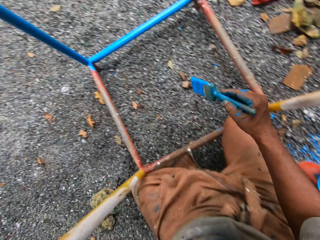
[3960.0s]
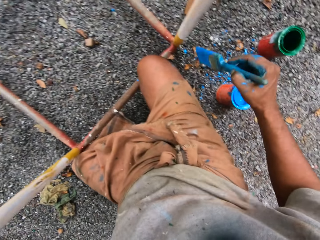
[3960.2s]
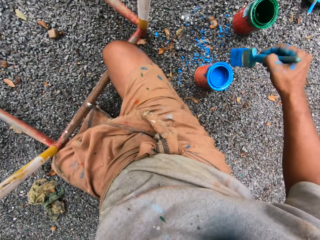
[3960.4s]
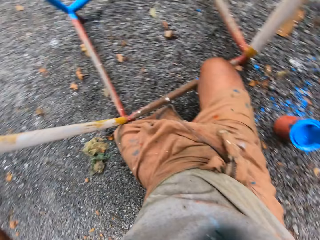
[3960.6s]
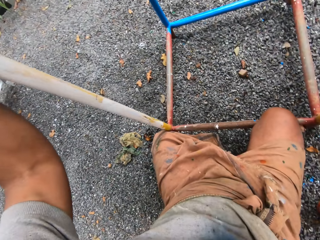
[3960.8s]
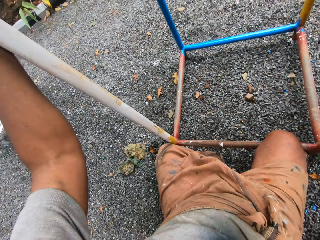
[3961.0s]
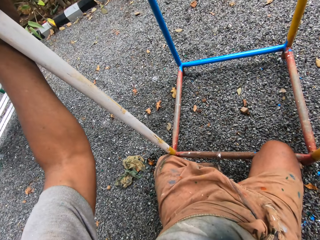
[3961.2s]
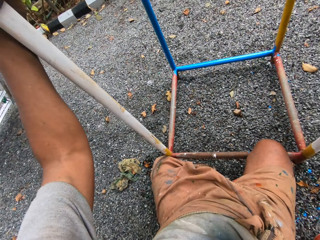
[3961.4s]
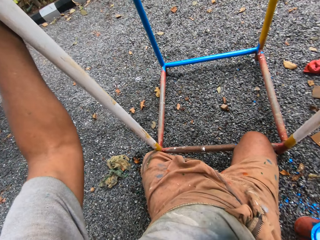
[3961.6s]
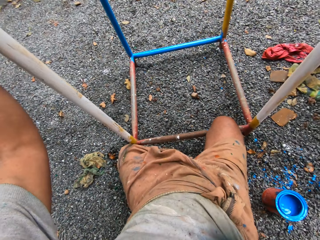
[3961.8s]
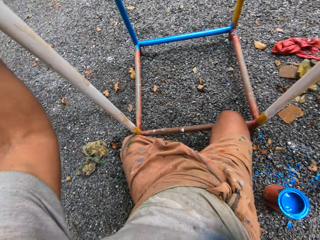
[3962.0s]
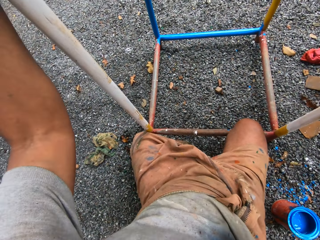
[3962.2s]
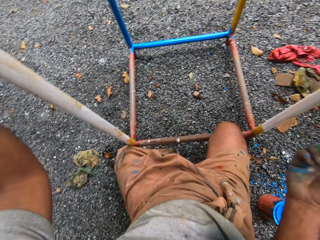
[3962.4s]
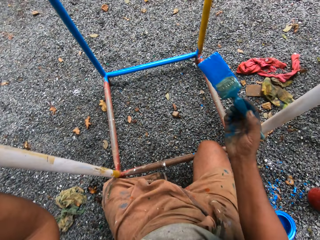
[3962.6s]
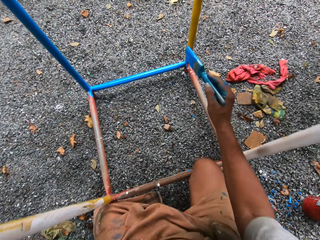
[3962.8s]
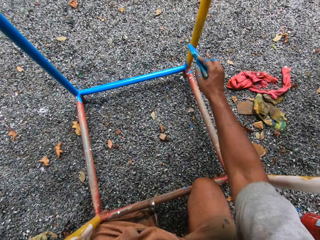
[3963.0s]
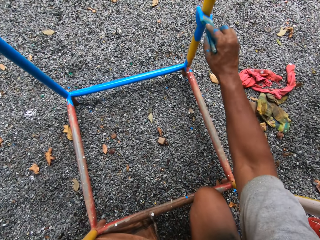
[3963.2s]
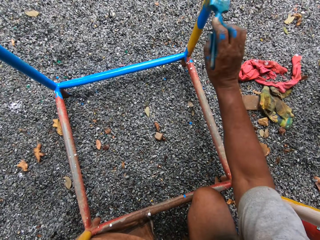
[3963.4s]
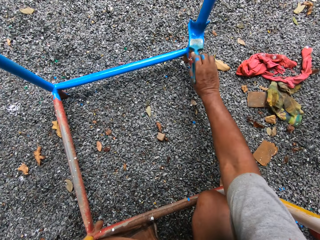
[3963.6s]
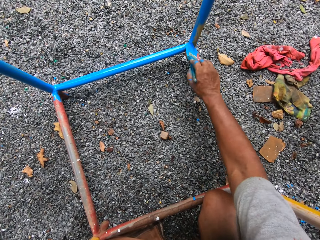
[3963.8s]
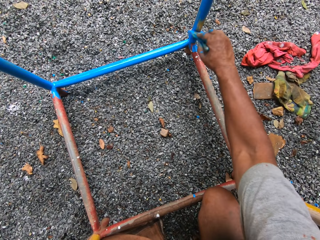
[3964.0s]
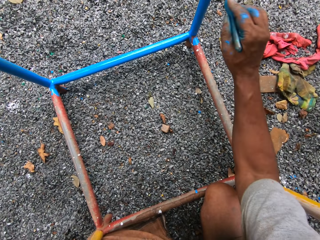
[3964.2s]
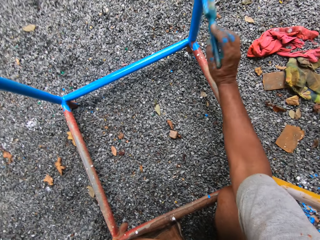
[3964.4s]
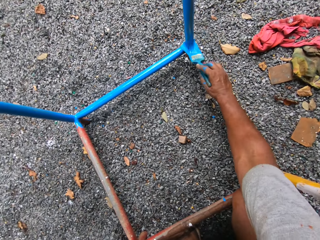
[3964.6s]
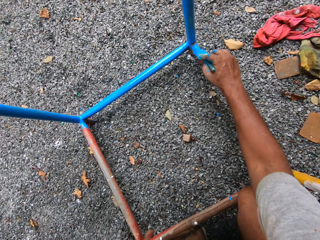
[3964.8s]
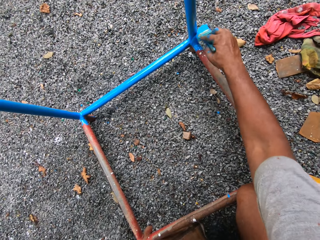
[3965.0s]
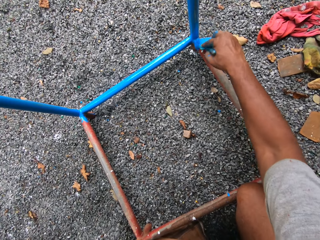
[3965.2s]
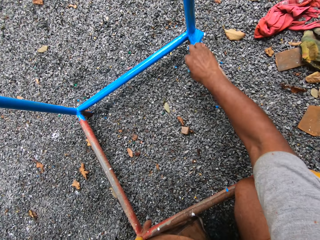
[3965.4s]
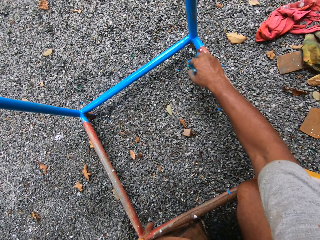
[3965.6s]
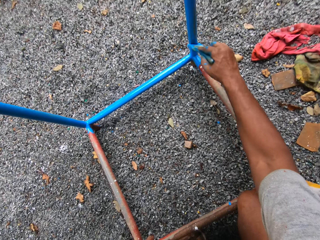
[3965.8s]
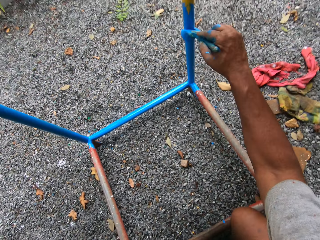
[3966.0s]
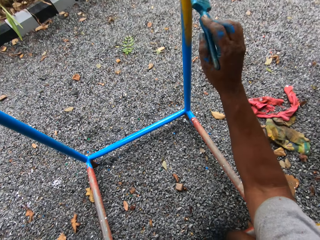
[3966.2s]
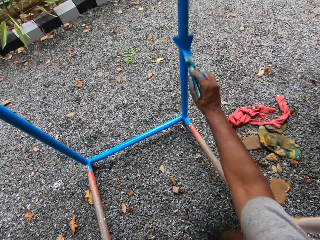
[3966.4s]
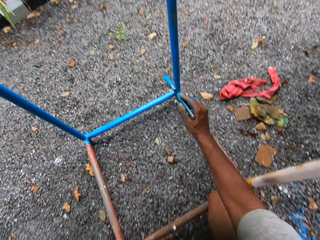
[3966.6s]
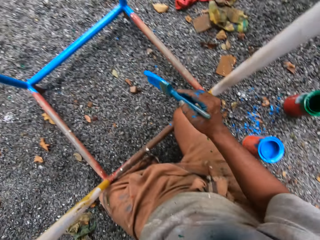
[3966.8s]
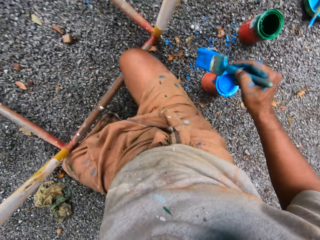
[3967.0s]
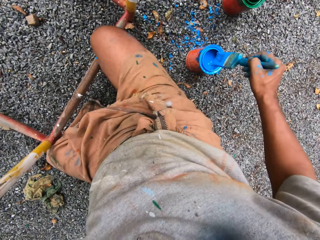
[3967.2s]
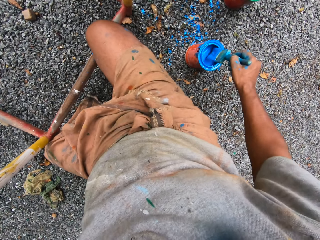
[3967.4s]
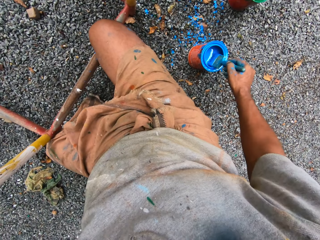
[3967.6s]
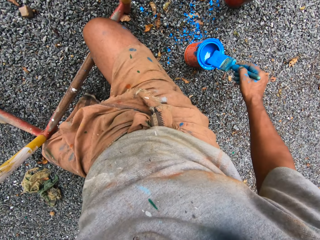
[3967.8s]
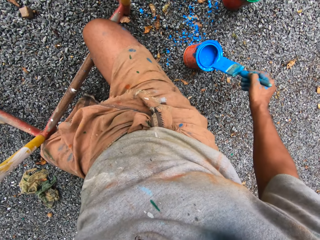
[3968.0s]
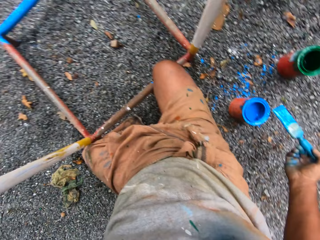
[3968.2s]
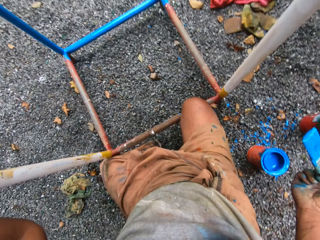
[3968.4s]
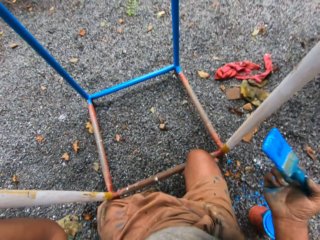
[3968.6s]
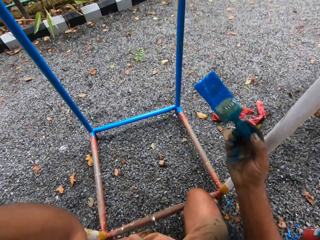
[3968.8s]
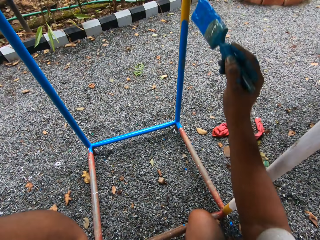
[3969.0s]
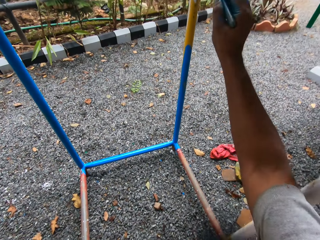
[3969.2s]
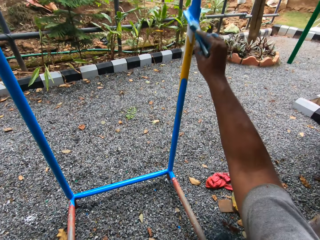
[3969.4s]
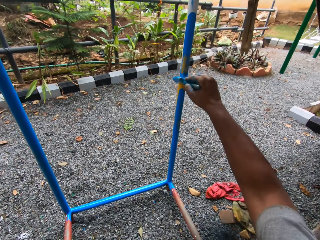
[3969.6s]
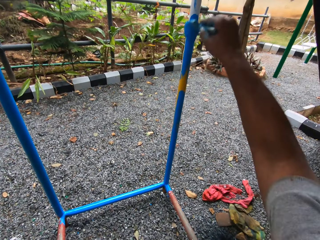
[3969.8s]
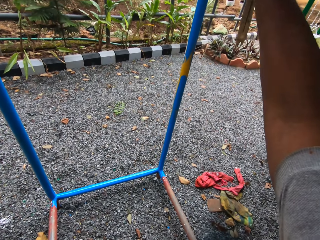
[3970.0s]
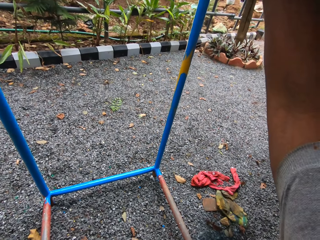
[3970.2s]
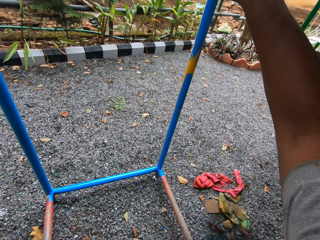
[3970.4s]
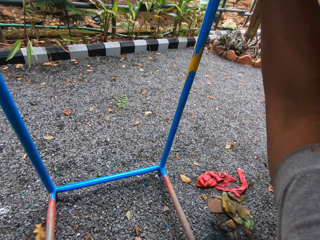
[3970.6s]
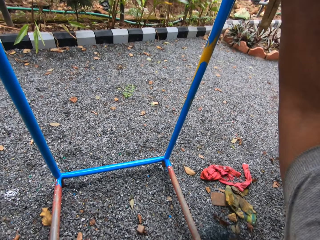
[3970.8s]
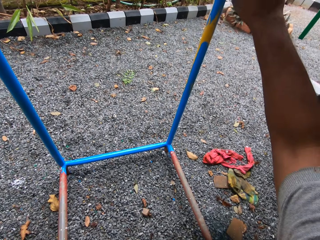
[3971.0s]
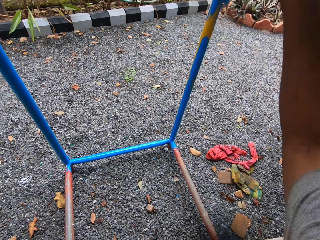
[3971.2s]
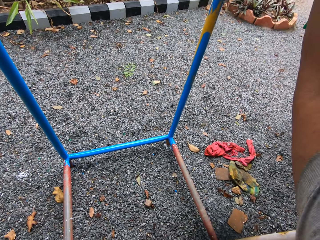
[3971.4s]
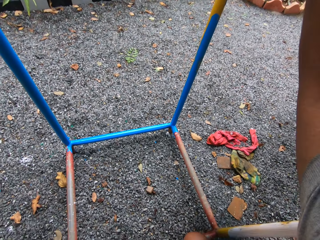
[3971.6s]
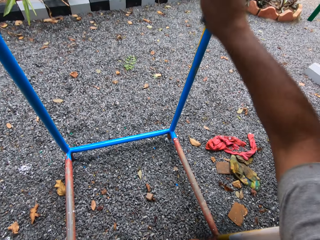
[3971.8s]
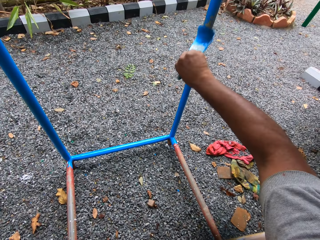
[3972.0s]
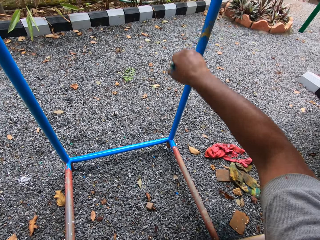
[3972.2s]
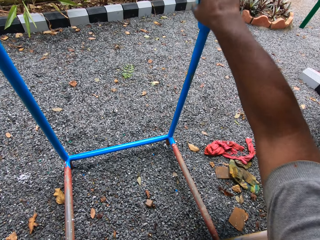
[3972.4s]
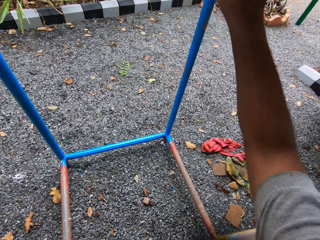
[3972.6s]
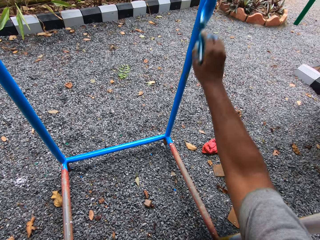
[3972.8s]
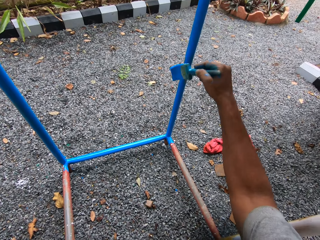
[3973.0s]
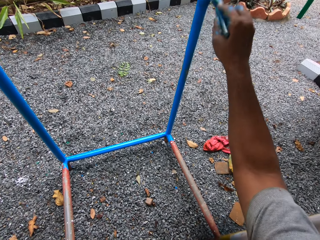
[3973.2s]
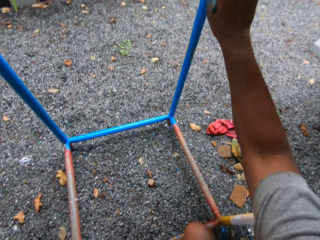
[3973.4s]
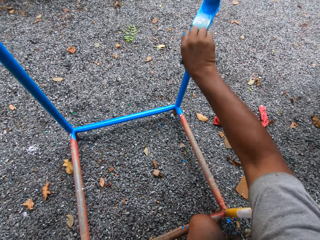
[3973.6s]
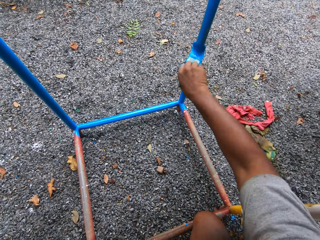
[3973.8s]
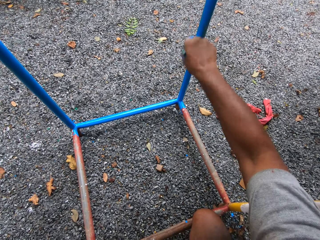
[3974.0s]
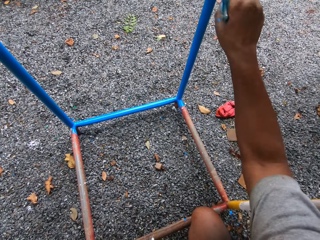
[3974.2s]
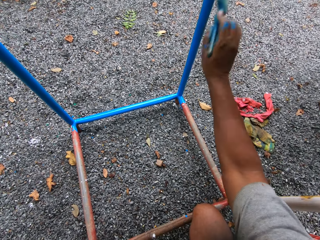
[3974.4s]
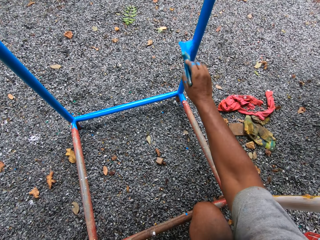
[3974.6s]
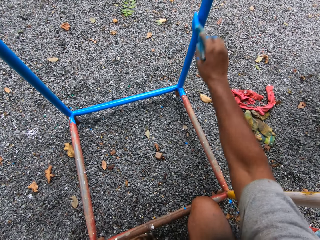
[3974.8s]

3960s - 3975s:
The camera wearer puts the brush in the paint can. They paint the metal structure with the paint brush. They scoop paint from the paint container with the paint brush. They paint the metal structure with the paint brush.

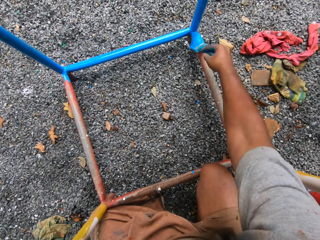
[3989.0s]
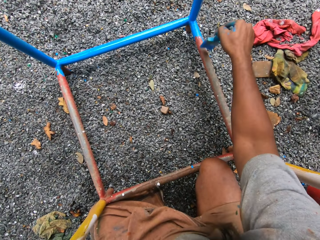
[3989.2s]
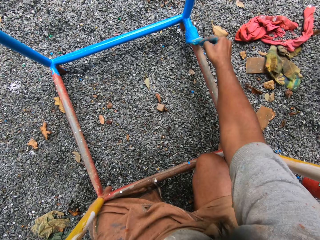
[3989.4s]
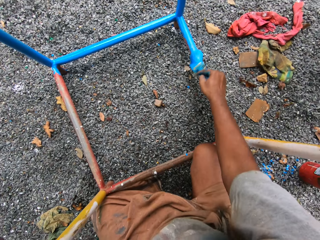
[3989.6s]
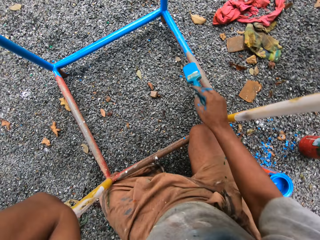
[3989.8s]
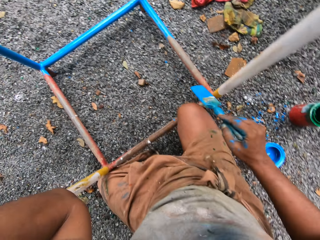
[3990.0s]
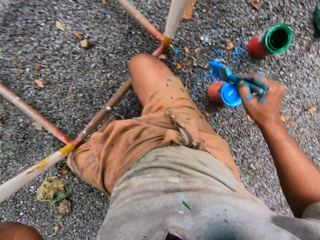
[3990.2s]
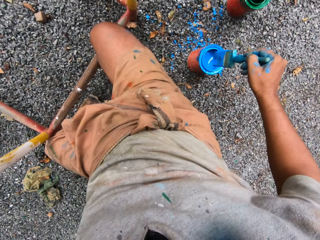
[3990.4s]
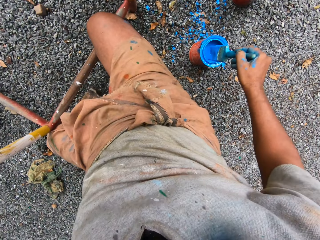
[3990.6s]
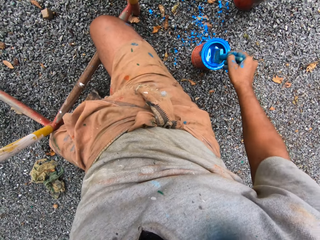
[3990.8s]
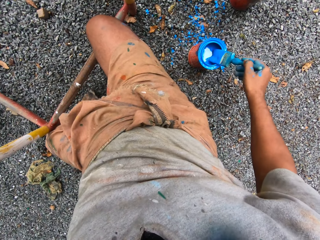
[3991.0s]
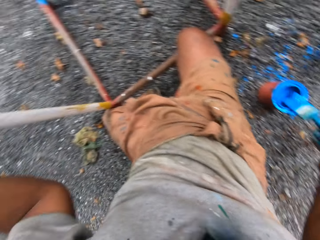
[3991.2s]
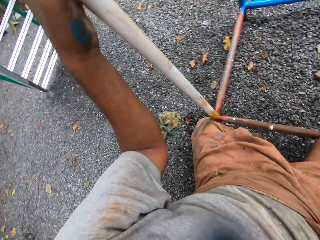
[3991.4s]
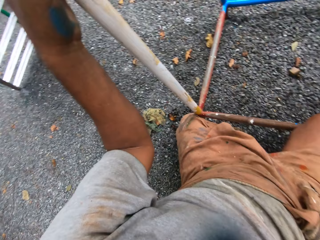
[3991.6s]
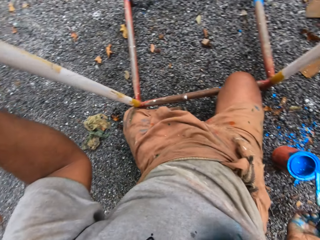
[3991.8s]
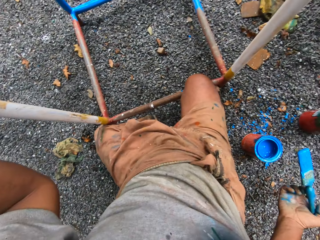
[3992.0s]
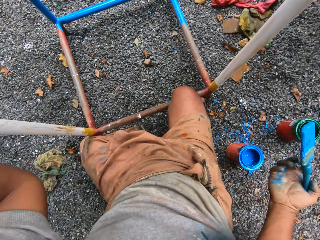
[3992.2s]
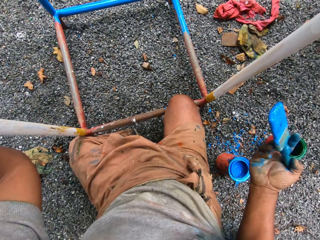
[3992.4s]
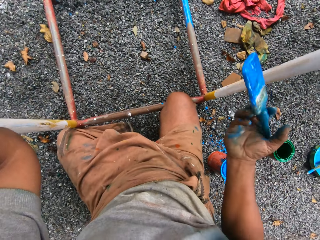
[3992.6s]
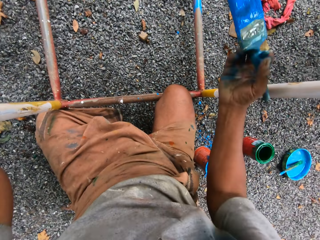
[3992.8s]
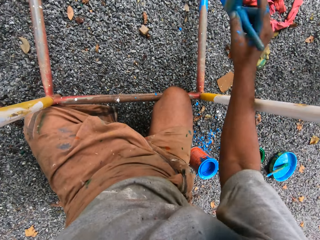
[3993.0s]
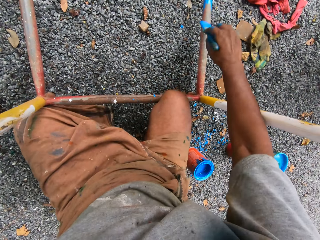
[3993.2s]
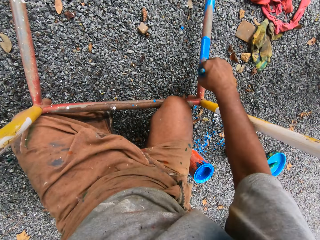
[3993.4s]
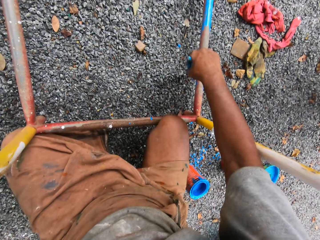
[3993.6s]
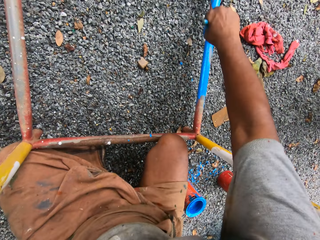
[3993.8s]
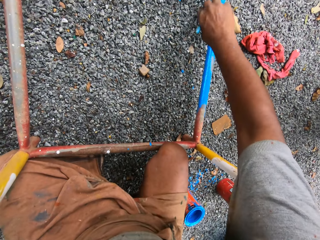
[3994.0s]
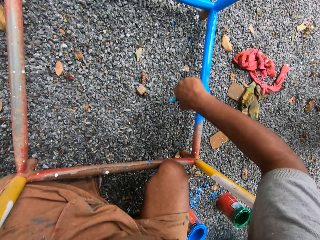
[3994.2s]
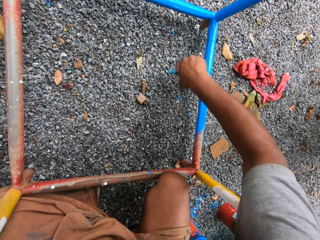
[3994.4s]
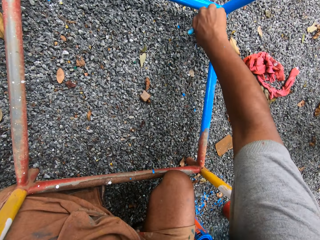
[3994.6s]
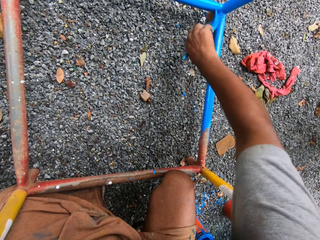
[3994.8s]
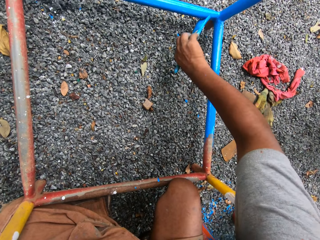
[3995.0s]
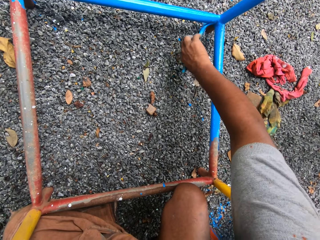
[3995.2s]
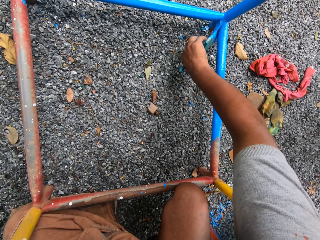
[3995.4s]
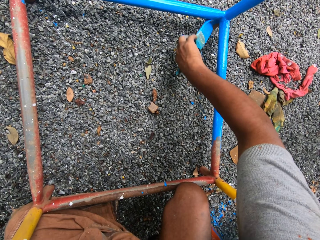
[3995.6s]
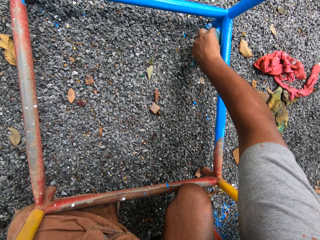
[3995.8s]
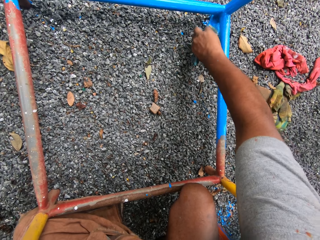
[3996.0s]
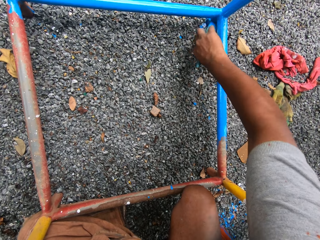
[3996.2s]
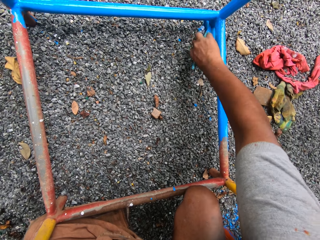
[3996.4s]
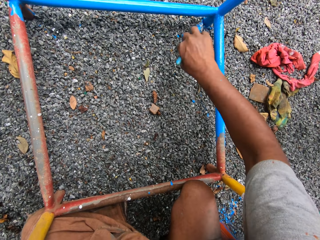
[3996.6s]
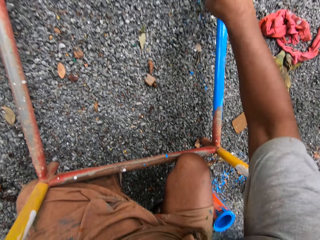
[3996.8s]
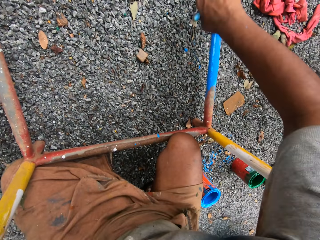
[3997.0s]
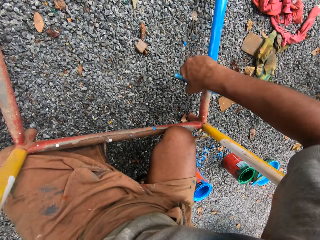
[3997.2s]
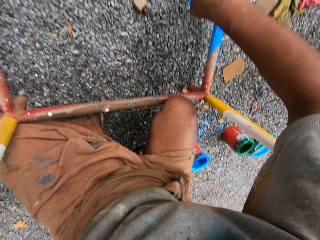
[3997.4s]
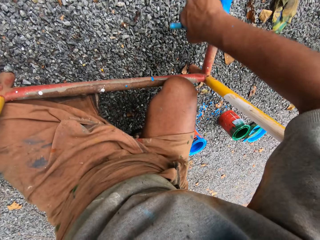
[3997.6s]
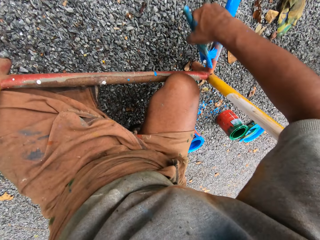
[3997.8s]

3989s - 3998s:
The camera wearer scoops paint from the paint container with the paint brush. They paint the metal structure with the paint brush.
